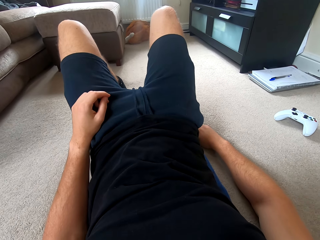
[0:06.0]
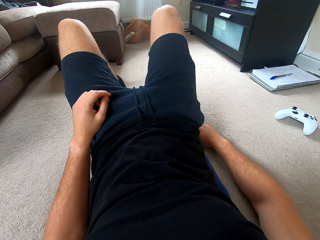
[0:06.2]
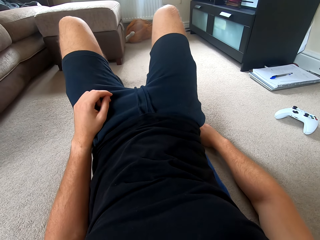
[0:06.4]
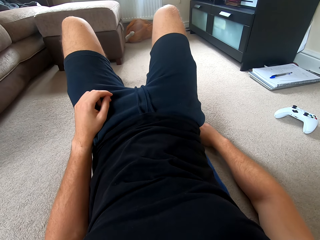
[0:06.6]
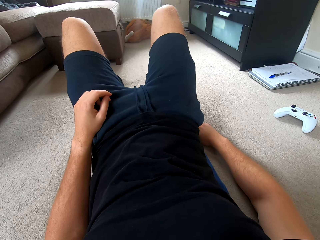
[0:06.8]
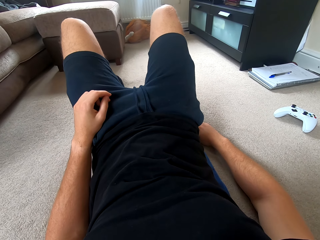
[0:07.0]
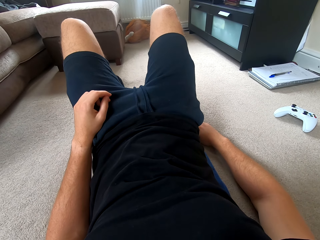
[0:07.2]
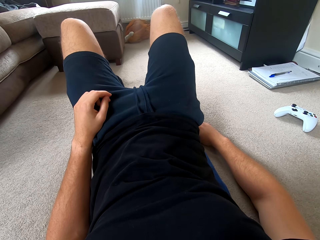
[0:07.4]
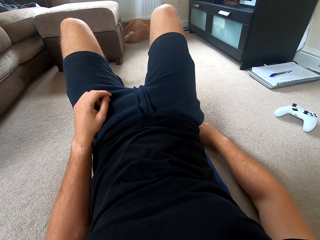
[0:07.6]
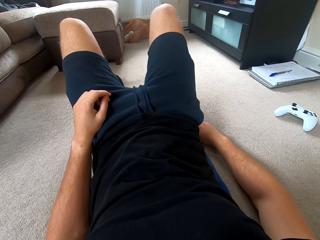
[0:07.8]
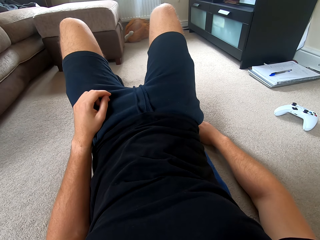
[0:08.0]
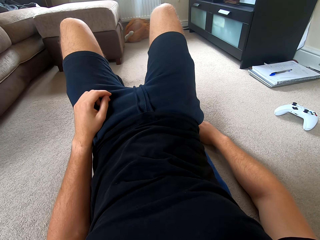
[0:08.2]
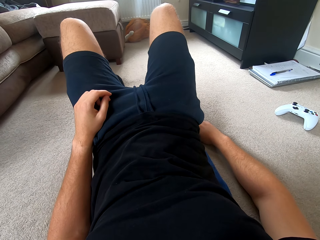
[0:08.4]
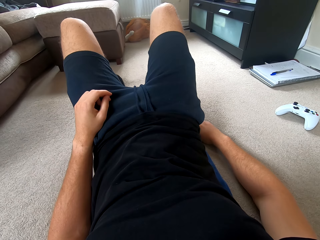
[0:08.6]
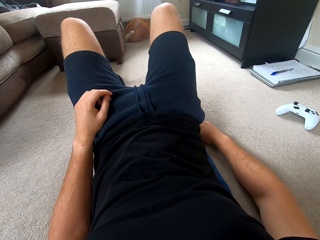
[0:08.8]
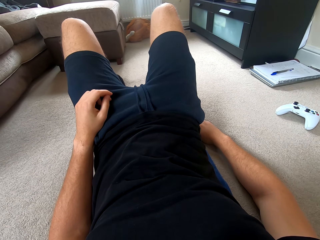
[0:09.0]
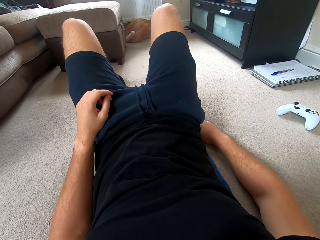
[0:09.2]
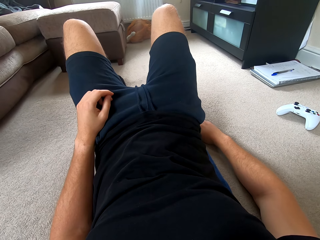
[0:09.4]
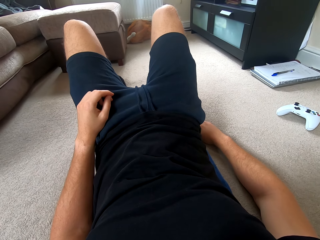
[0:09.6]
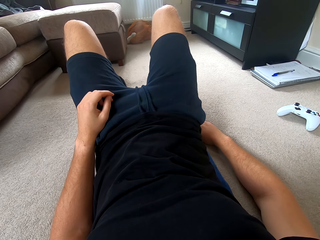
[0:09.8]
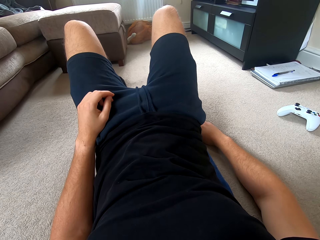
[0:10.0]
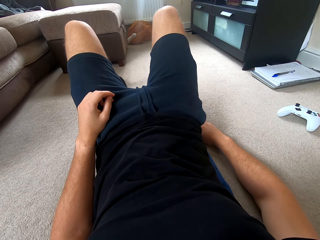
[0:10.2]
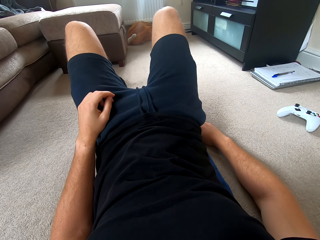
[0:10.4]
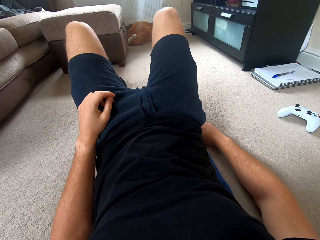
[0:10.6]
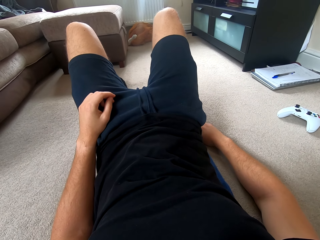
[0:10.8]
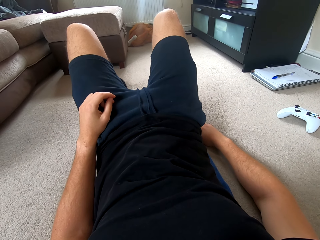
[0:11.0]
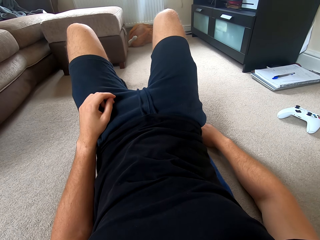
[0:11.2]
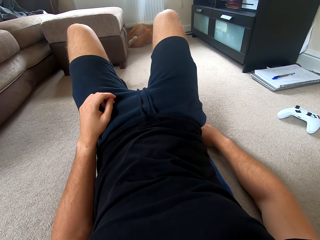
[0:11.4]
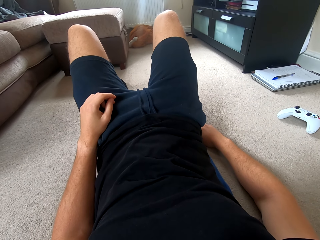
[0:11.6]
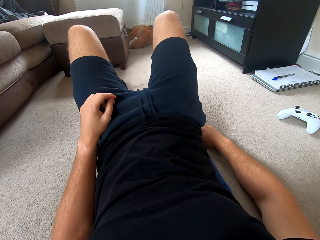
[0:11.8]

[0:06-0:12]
The camera wearer watches the television.

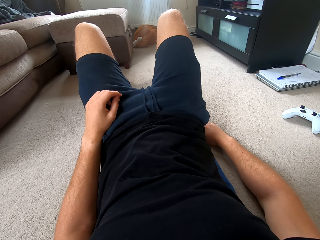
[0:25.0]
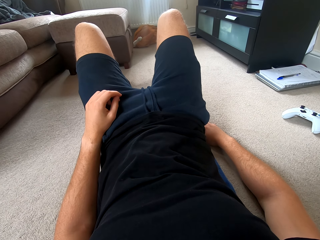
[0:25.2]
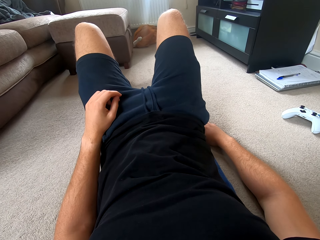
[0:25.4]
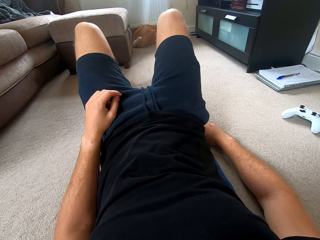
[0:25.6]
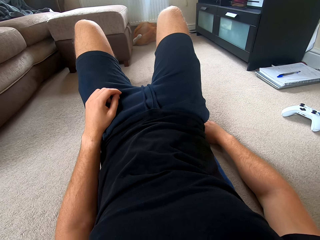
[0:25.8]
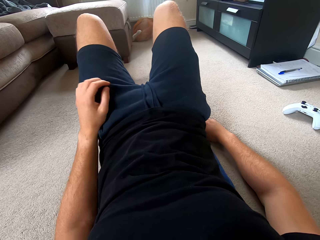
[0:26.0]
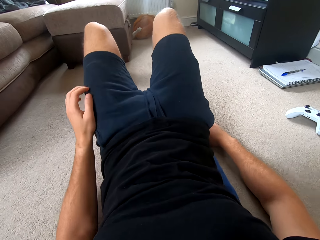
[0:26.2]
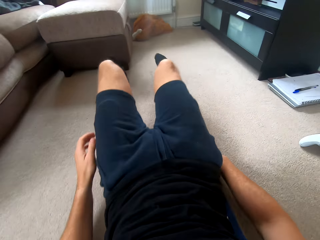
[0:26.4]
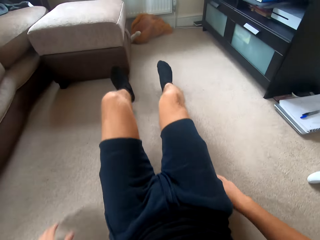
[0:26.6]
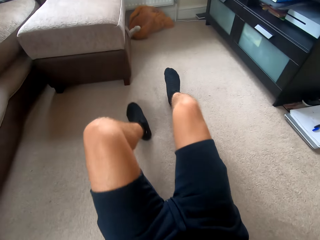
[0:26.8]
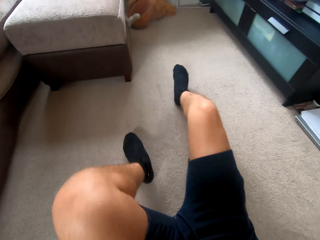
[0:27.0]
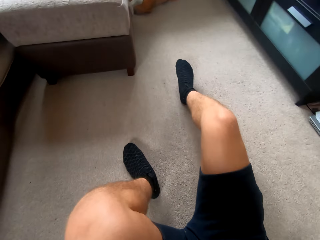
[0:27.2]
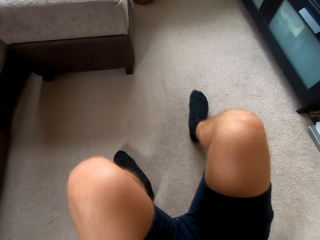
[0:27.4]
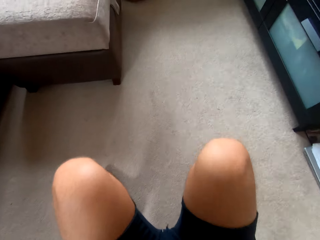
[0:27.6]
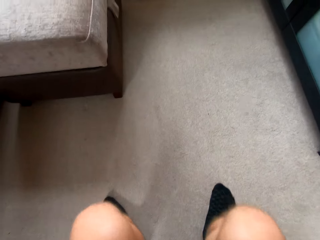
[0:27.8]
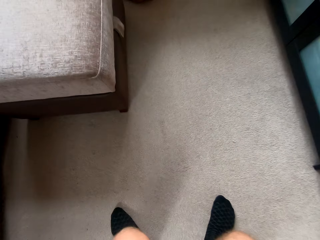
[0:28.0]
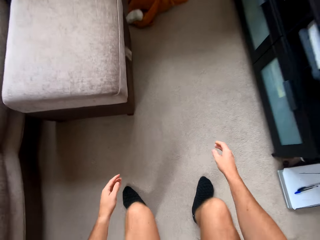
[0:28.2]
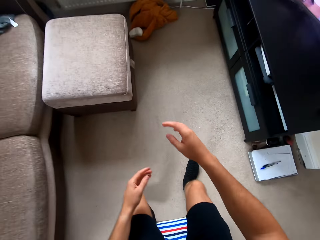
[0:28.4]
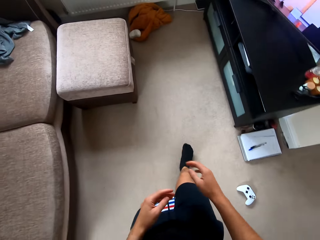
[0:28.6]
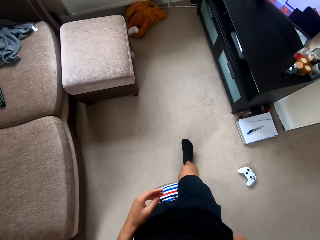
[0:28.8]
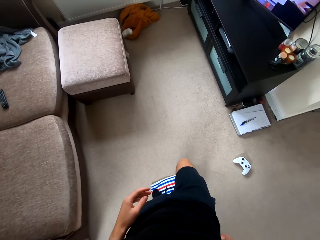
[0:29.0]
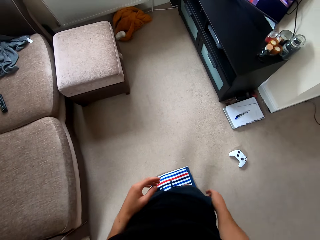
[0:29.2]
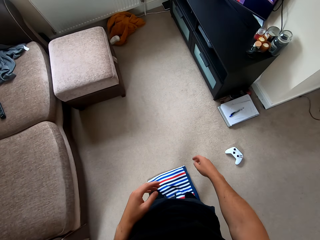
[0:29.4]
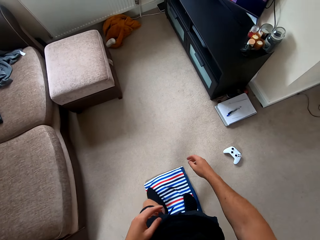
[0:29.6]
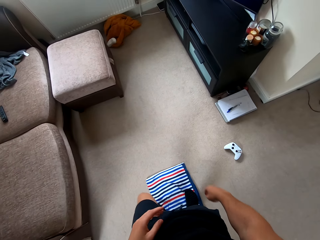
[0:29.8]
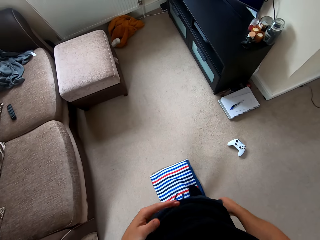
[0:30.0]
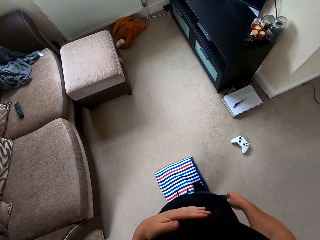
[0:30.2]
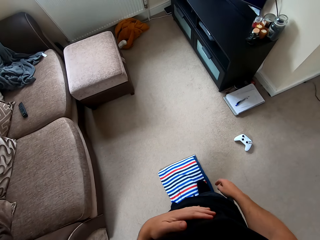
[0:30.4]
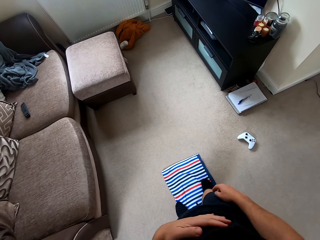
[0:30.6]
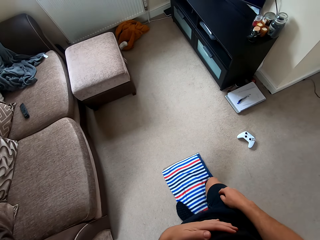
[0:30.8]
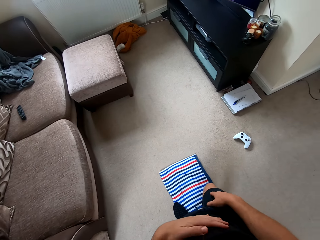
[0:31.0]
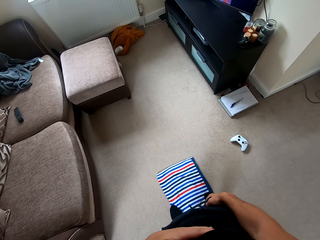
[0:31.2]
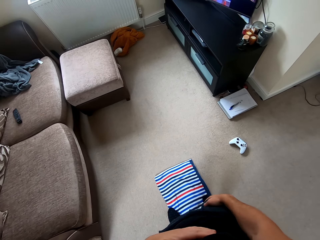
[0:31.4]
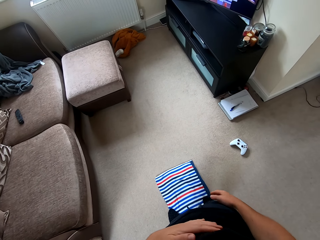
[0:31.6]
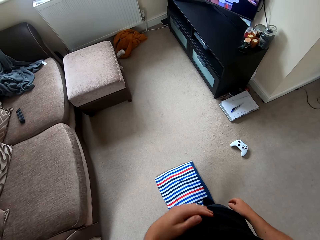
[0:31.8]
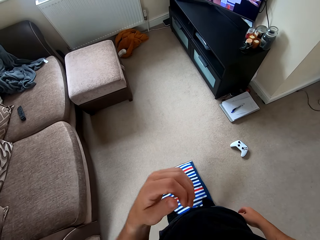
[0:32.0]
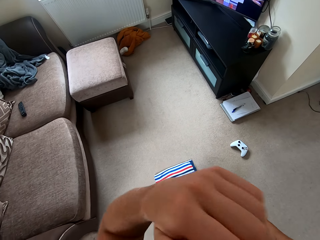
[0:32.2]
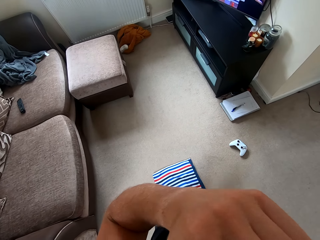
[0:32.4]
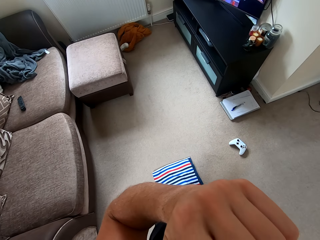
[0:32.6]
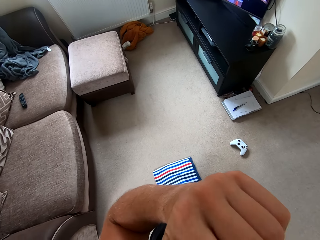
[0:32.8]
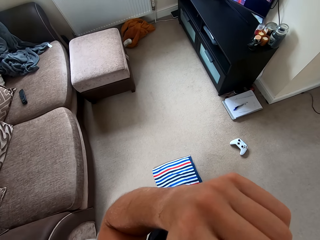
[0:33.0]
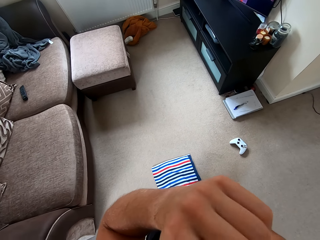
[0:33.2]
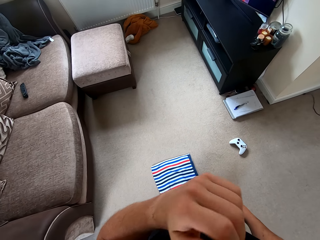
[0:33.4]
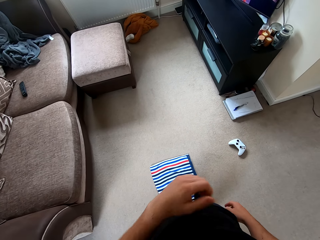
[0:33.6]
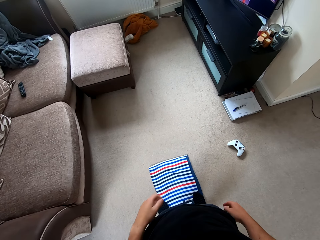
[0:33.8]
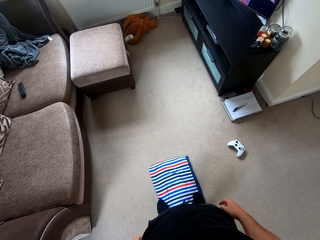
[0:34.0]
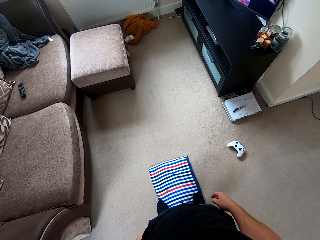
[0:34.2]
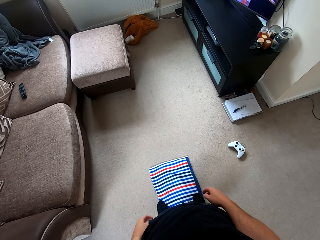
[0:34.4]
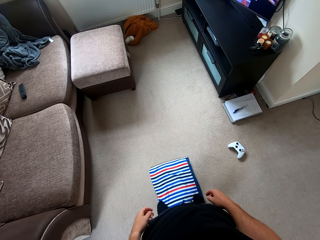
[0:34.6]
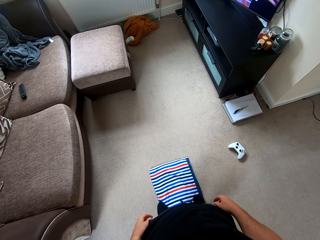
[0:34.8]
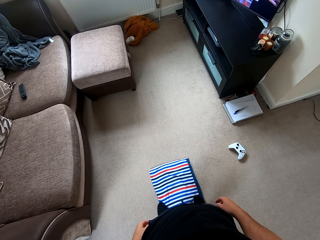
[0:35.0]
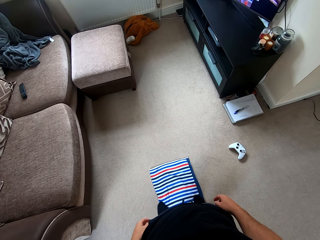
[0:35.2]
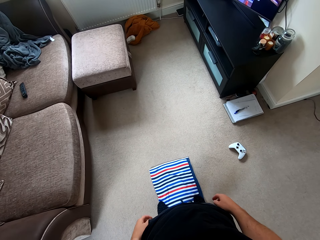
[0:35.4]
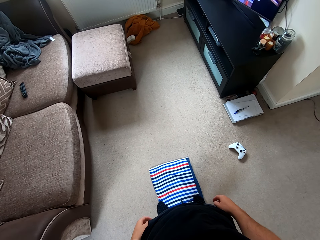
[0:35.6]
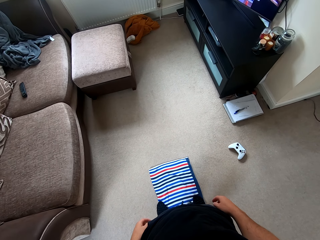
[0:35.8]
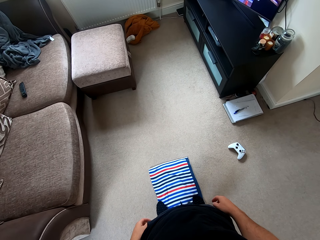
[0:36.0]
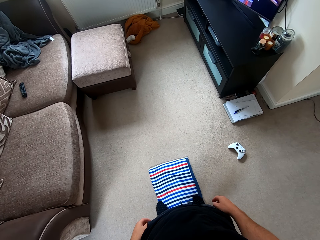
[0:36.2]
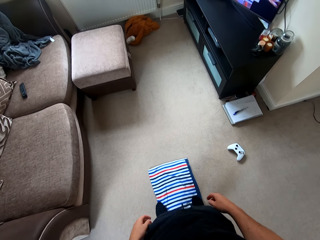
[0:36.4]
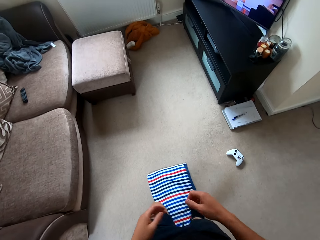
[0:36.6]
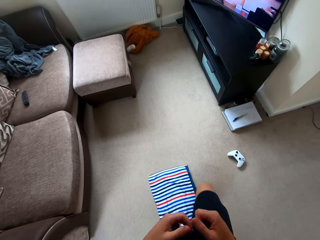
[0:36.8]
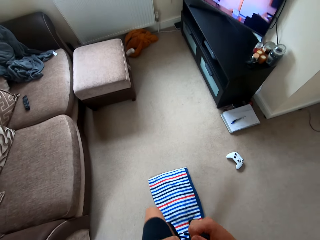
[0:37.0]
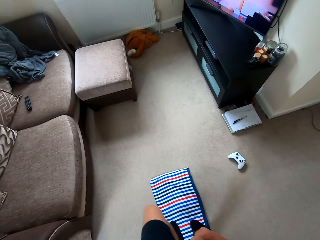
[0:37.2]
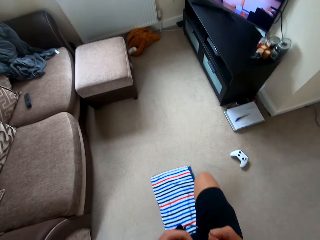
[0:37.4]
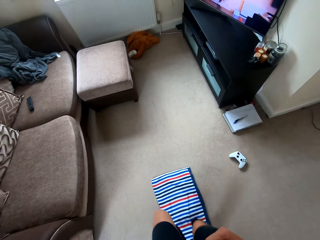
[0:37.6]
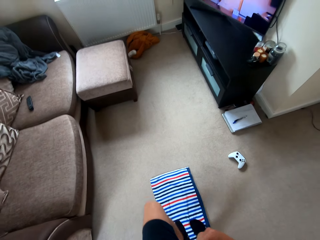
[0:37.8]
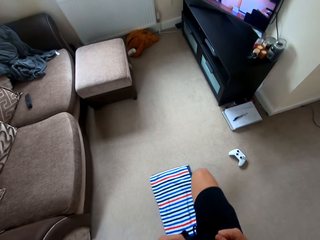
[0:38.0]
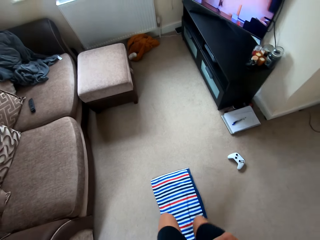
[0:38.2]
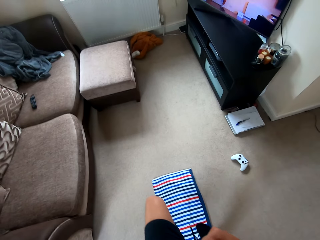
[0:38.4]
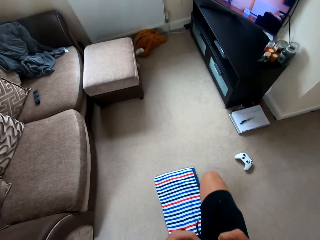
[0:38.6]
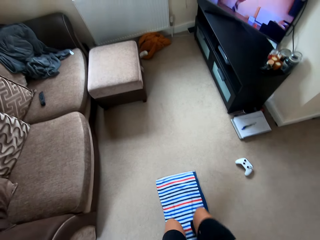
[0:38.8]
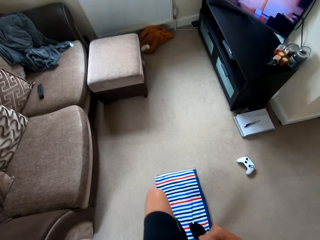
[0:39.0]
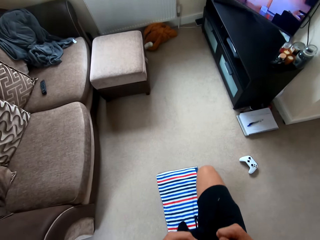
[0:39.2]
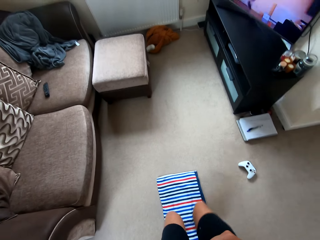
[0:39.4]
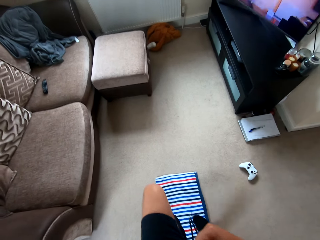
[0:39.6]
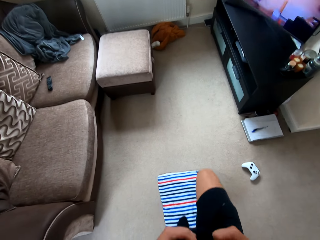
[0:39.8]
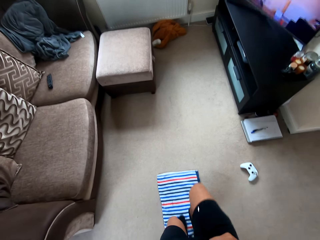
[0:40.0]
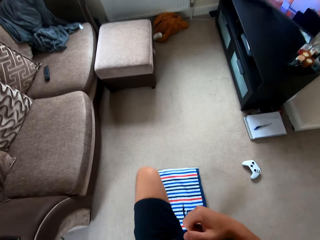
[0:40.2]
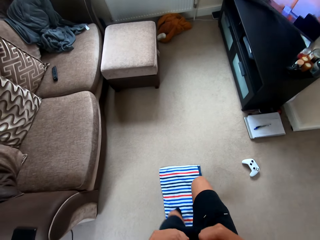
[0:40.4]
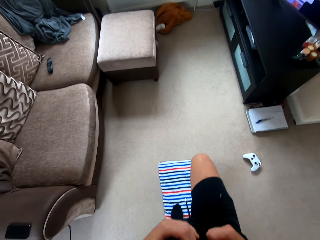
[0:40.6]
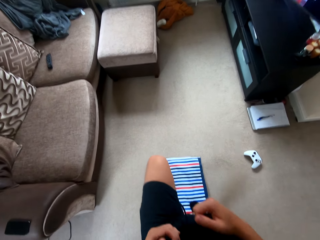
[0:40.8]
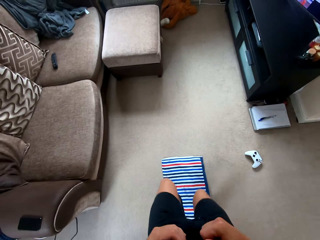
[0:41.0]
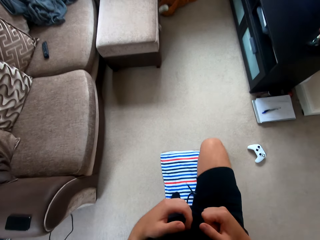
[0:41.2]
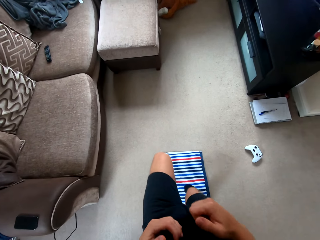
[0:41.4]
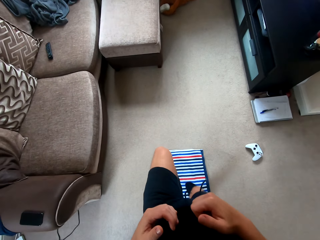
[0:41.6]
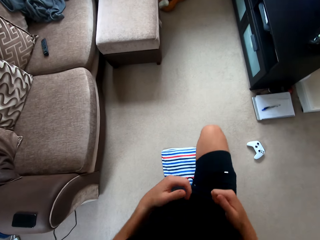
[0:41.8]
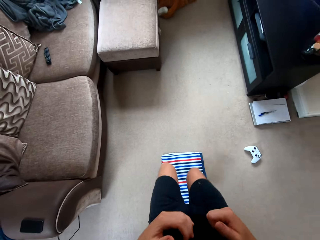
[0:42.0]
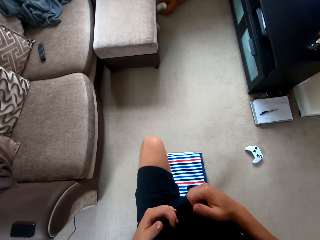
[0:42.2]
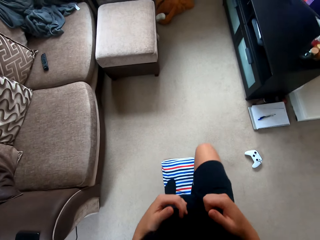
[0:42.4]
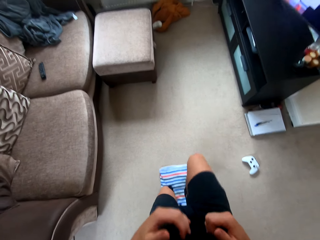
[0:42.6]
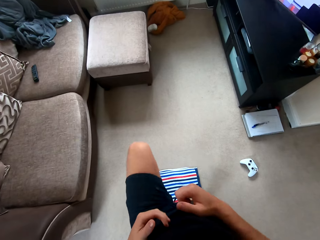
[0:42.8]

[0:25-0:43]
The camera wearer stands up. They move. They touch the stomach with one hand. They watch the television. They touch part of the body. They do the jogging in the room.
